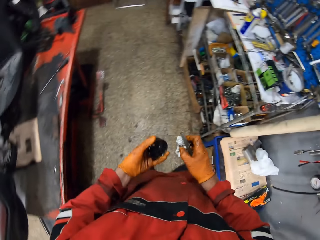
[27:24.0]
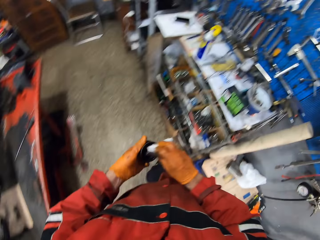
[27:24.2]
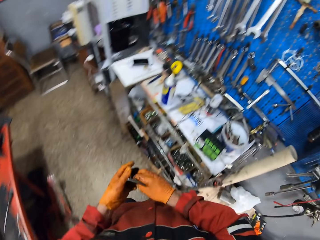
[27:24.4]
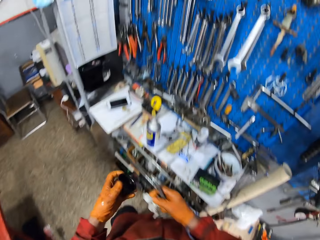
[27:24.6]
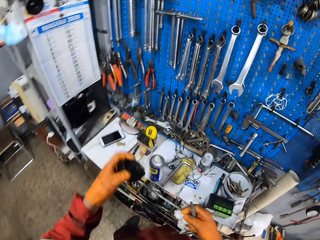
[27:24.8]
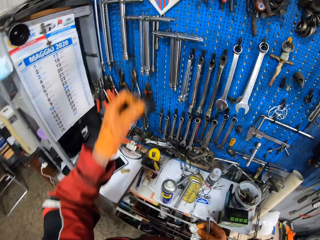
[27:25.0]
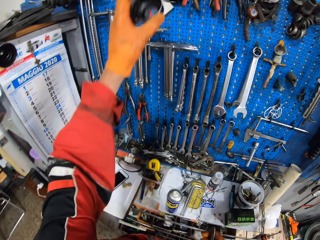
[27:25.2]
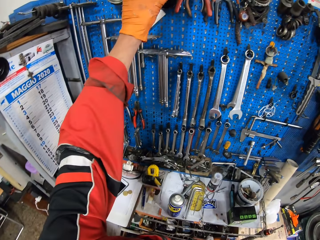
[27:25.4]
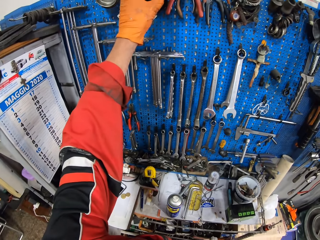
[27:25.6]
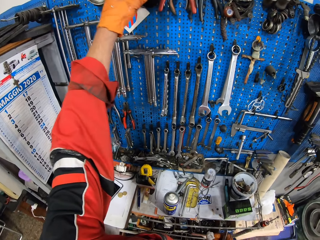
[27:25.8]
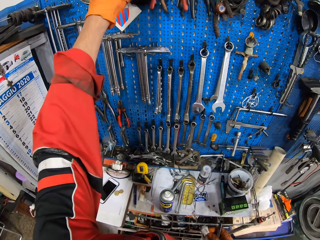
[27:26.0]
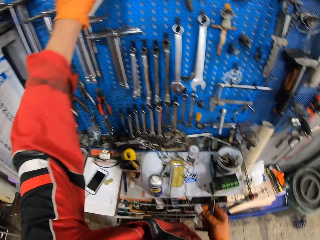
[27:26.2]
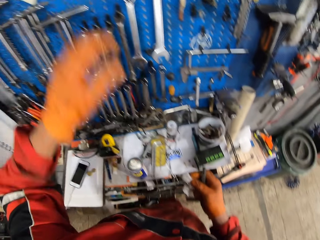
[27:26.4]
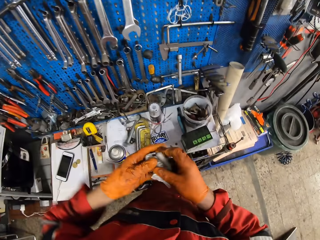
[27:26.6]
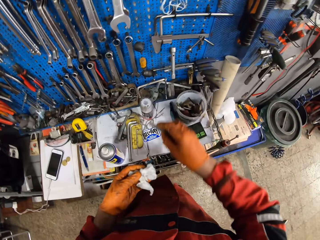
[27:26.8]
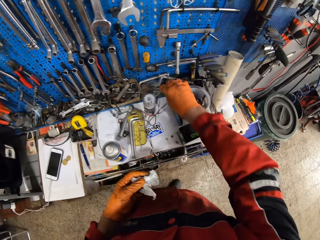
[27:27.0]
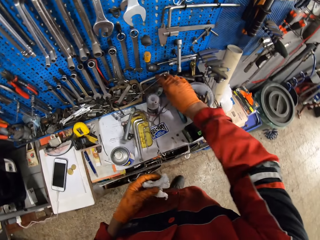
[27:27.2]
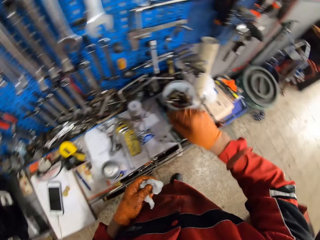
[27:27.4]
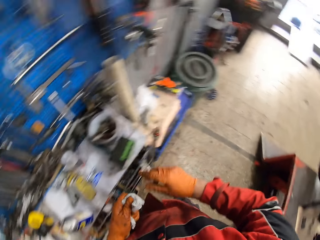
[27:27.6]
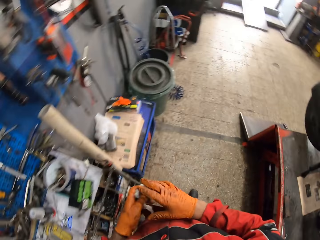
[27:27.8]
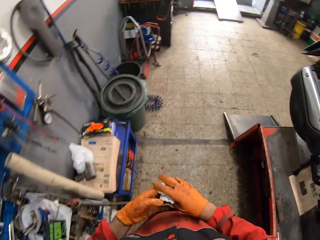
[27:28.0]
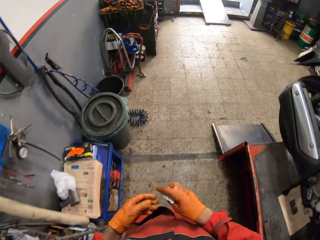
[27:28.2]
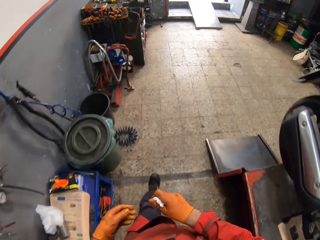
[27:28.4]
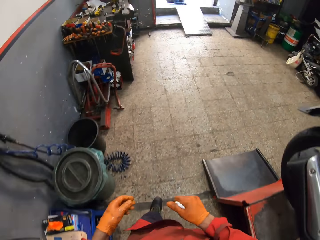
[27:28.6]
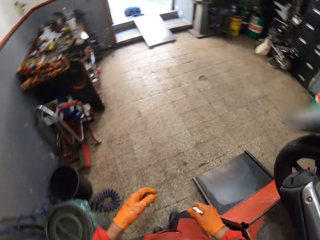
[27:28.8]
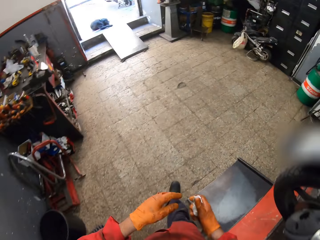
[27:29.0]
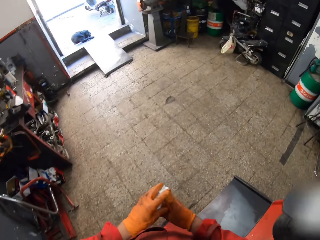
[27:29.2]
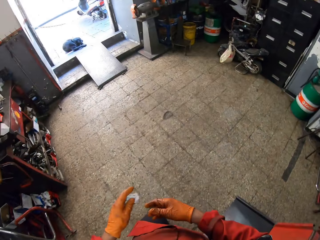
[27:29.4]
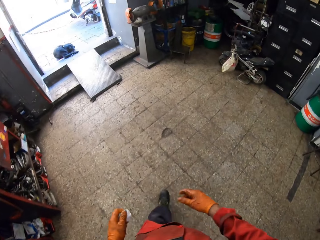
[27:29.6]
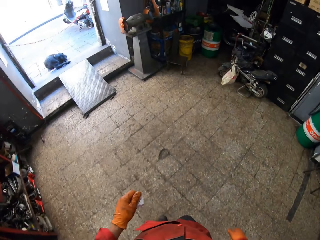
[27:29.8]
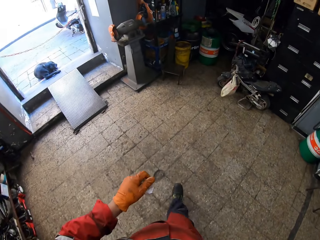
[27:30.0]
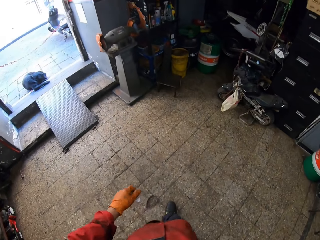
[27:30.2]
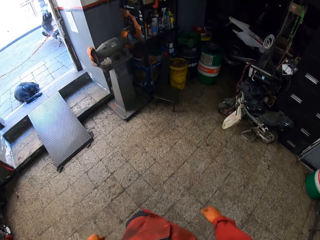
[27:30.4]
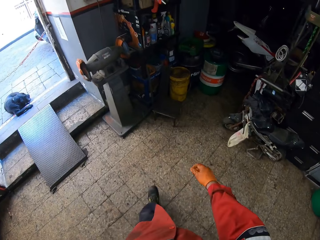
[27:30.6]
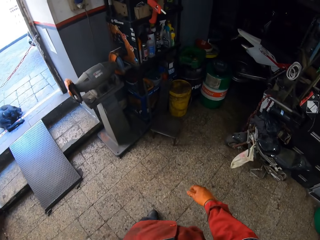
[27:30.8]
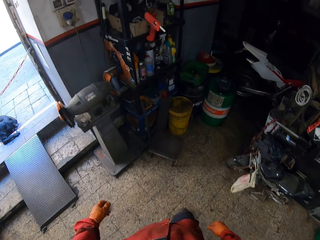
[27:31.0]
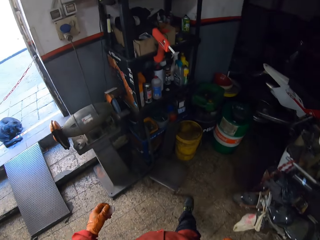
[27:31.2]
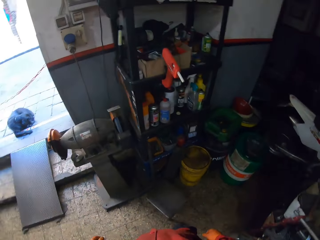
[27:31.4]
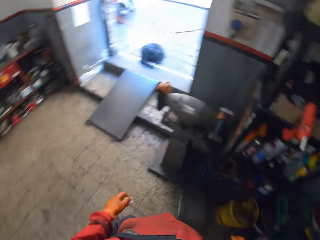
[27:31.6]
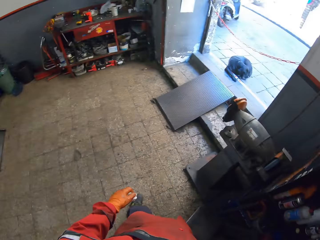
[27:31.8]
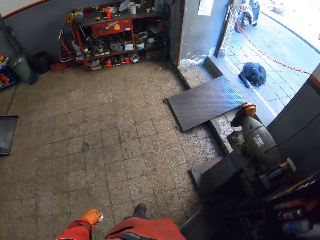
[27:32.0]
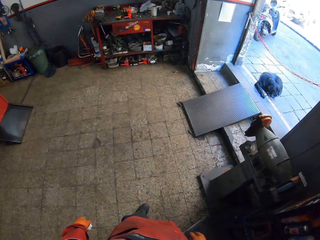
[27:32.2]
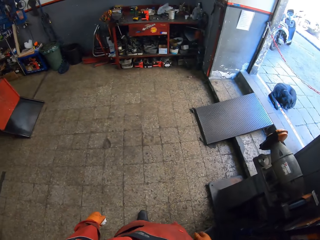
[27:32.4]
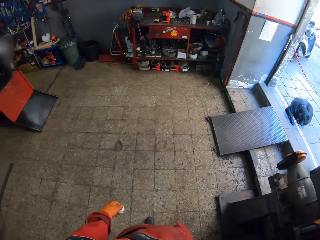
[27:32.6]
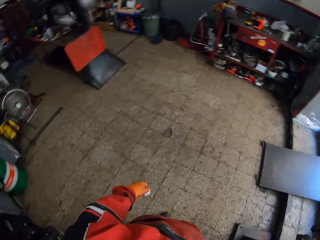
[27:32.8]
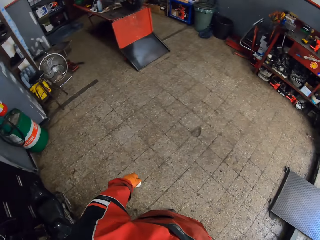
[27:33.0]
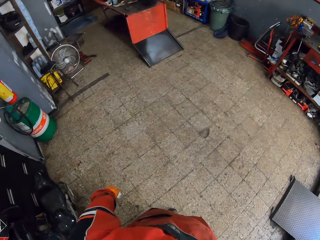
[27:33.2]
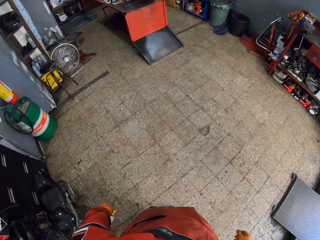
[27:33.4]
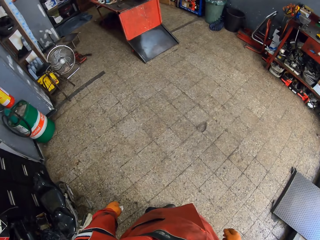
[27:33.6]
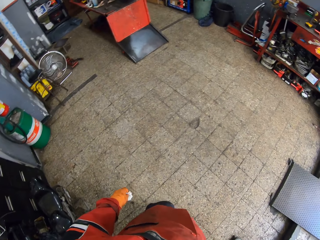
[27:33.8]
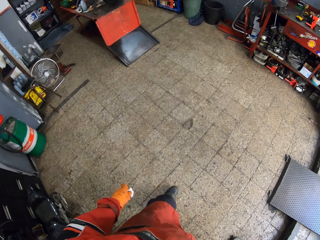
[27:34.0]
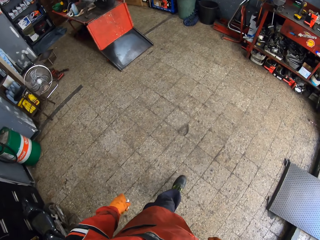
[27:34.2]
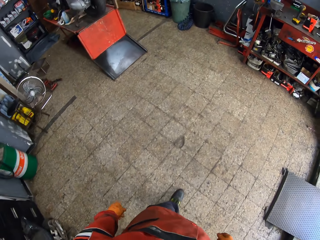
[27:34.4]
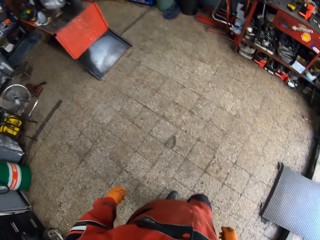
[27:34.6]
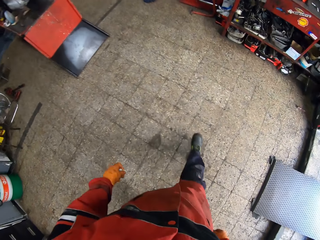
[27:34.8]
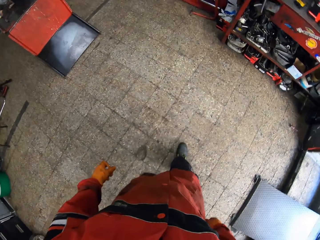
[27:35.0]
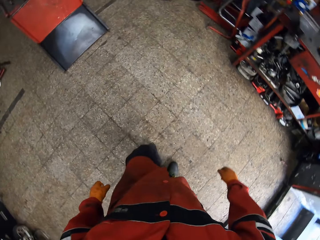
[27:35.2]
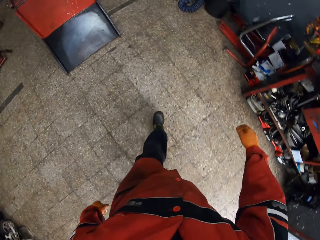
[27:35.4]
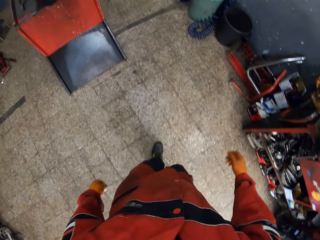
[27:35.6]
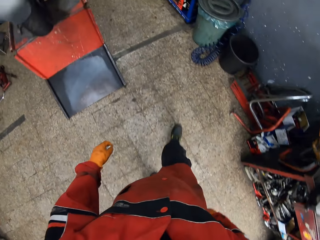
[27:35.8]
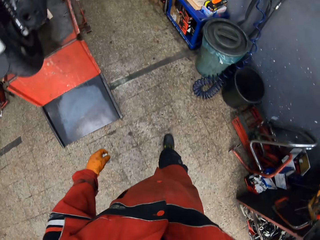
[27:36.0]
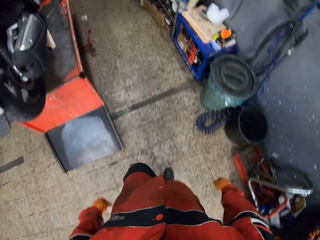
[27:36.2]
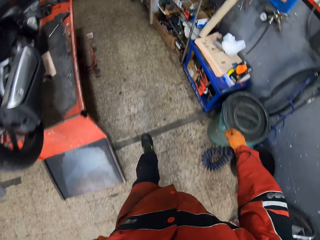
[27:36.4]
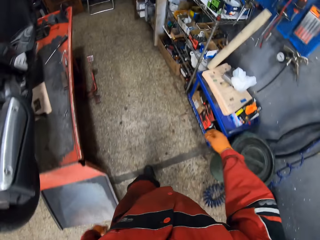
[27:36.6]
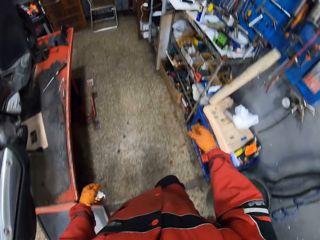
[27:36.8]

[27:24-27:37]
The camera wearer walks towards a wall. He hangs the plastic cap on a wall tool rack with his left hand. He passes the tissue to his left hand. He holds the piece of material with his left hand. He drops the allen key on a table. He holds the piece of material with his right hand. He passes the tissue between both hands. He walks toward the entrance. He holds the piece of material with his left hand. He walks towards a shelf. He looks around the garage. He walks on the garage. He walks towards the wall rack.

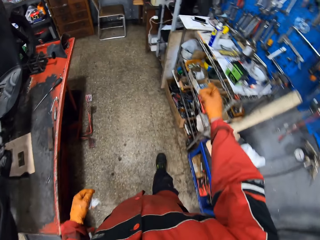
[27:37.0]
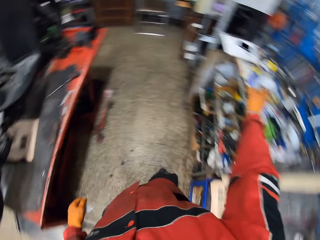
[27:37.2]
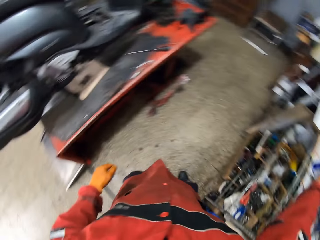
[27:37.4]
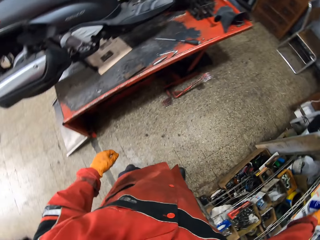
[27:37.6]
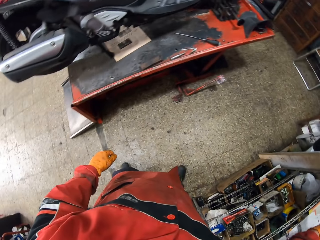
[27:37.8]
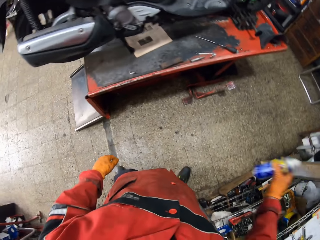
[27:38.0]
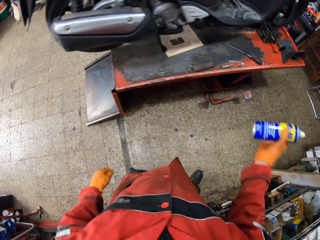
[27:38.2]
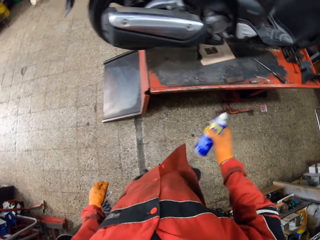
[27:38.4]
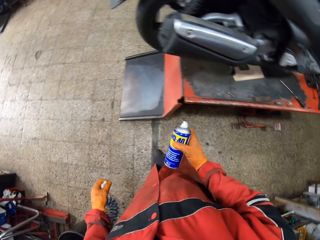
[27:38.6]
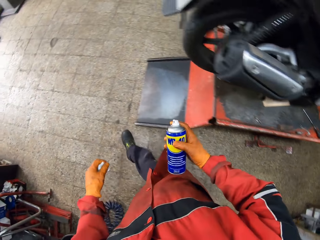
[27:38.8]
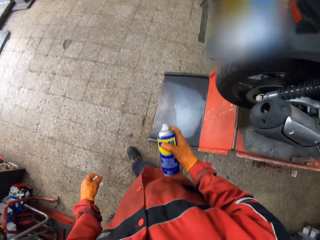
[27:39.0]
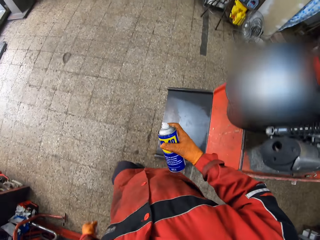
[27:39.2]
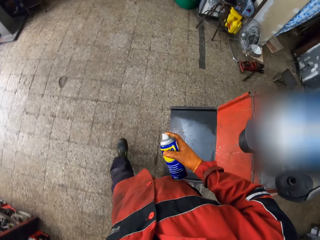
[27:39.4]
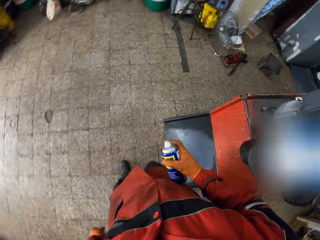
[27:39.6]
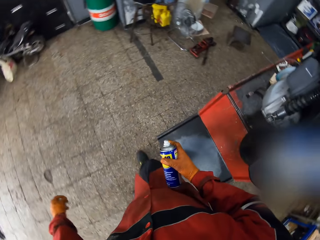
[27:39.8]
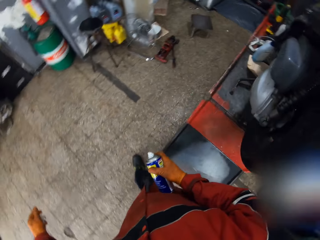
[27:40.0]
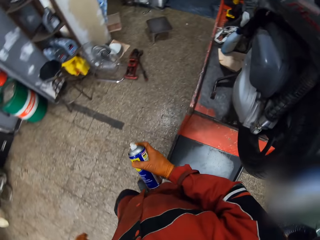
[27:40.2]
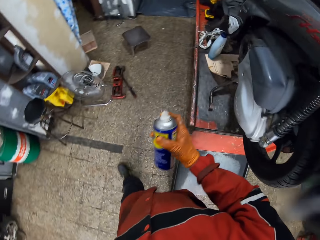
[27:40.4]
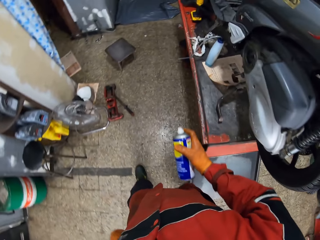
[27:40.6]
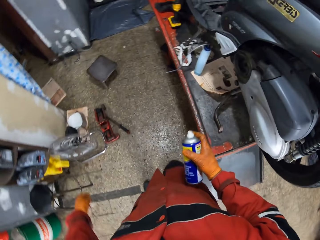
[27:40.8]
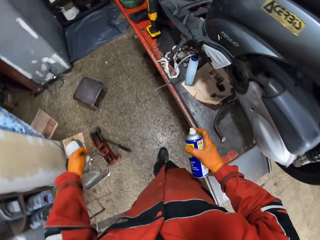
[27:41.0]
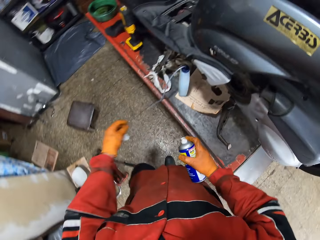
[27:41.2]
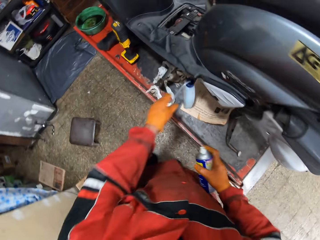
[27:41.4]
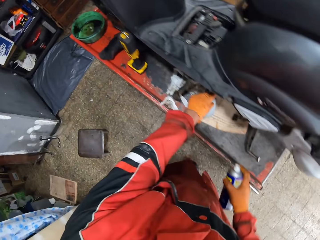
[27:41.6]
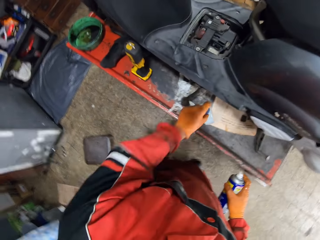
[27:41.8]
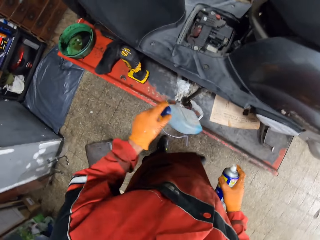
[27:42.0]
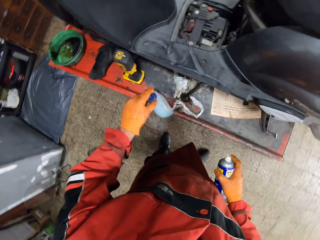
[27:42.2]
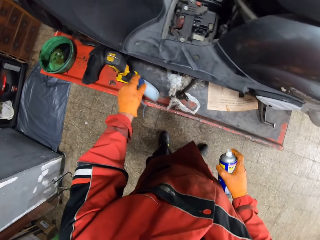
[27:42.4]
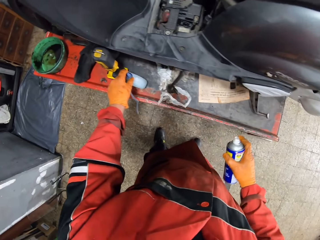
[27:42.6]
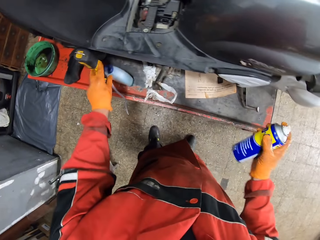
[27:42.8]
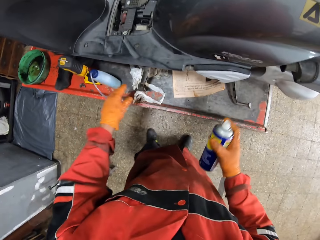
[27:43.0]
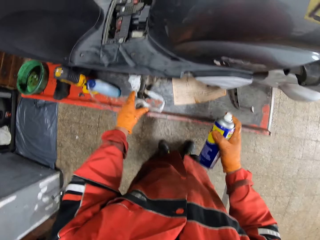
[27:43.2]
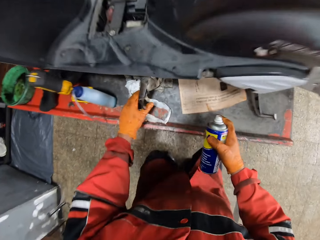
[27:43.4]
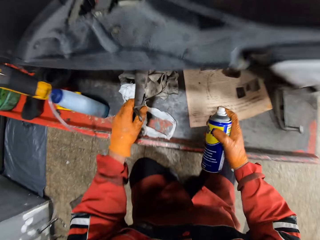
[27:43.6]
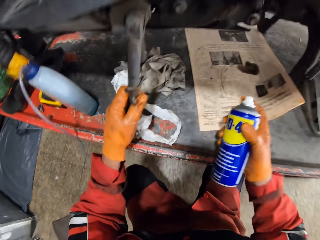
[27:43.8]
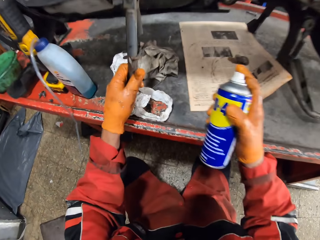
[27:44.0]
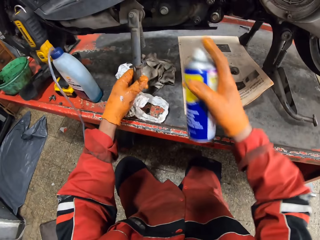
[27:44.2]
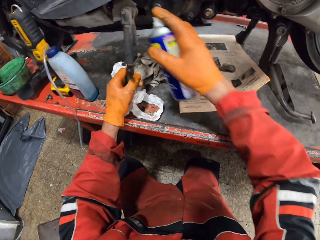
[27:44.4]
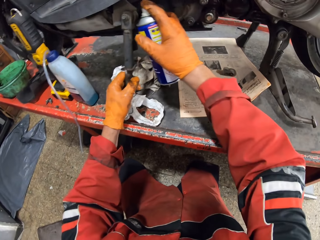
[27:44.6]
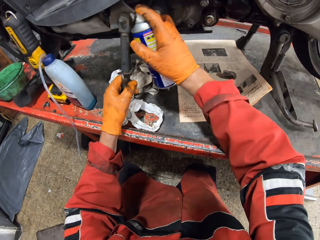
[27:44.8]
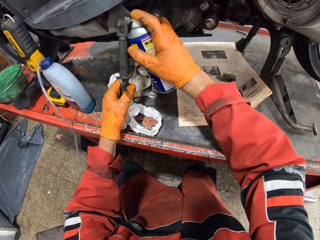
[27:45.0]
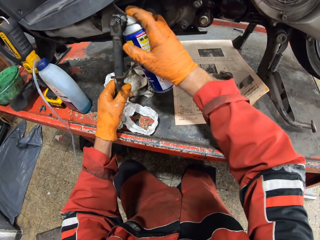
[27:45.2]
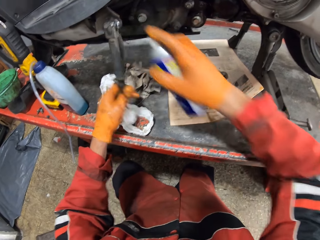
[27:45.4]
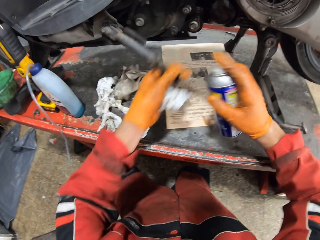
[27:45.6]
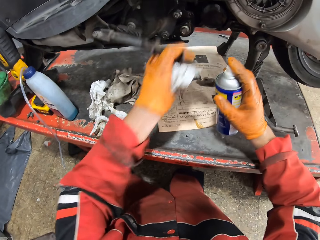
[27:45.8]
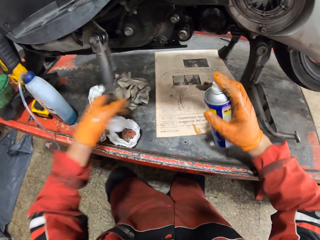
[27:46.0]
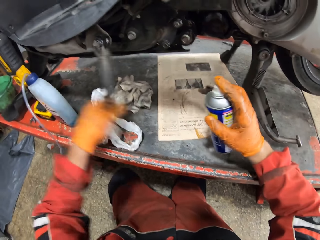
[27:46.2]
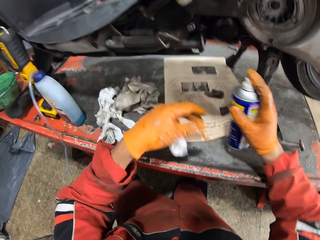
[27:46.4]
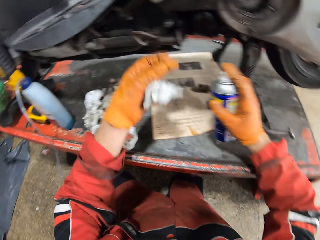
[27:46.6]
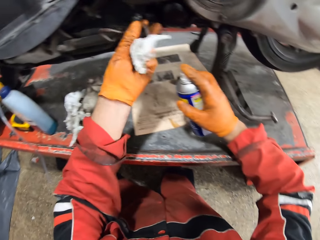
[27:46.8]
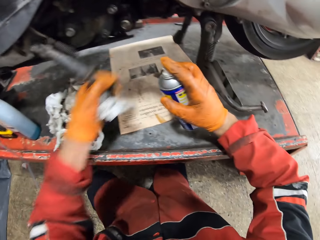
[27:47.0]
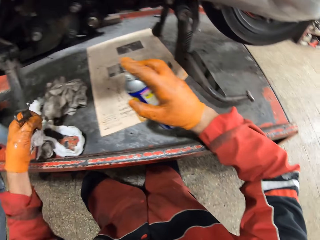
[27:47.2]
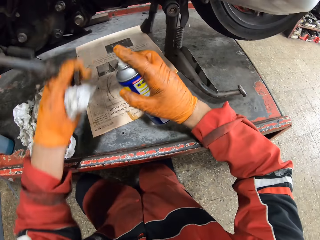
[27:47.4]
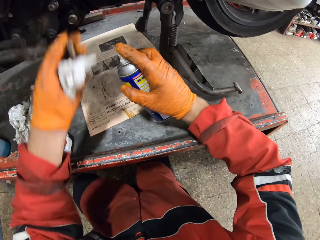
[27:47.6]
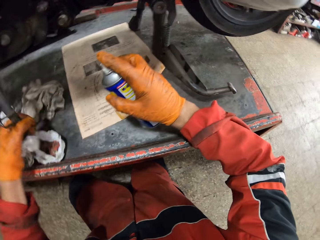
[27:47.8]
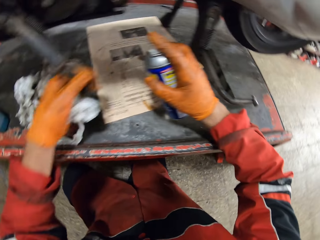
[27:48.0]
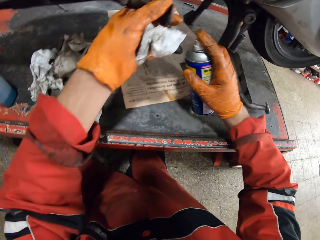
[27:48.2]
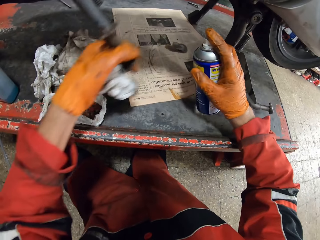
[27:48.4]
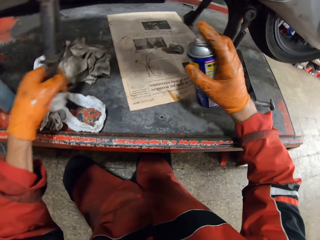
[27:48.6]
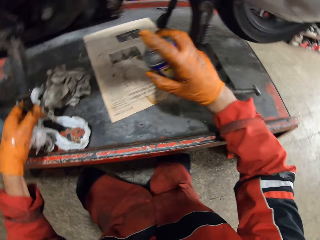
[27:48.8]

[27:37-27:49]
The camera wearer picks up a spray can from the table with his right hand. He holds the spray can. He walks towards the motorcycle in the garage. He picks up a plastic bottle with his left hand from the workbench. He drops the plastic bottle on the workbench. He shakes the spray can. He holds a motorcycle brake with his left hand. He sprays the motorcycle brake with the spray can in his right hand. He swings the motorcycle brake.
